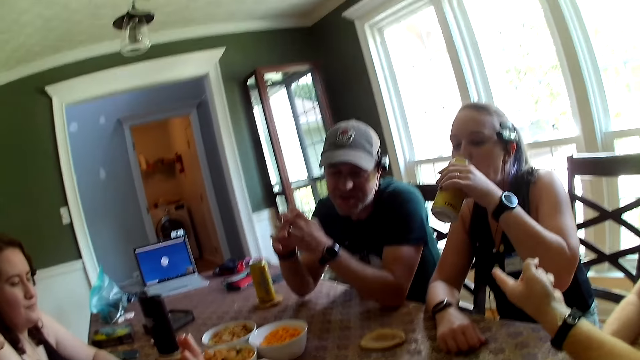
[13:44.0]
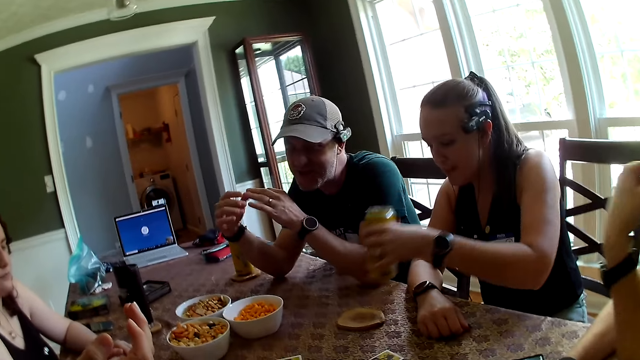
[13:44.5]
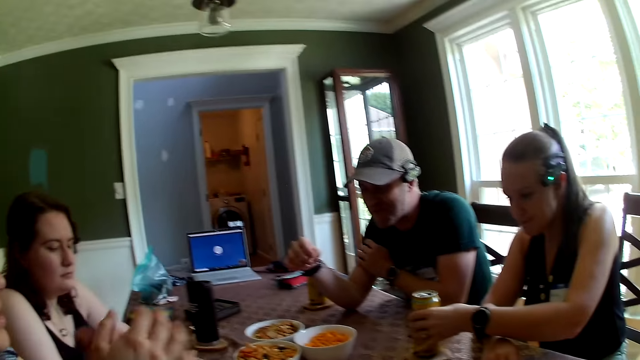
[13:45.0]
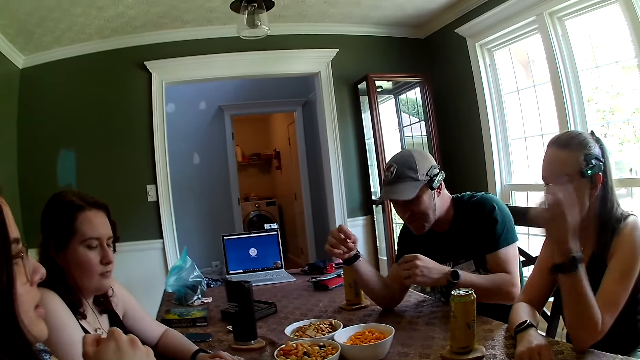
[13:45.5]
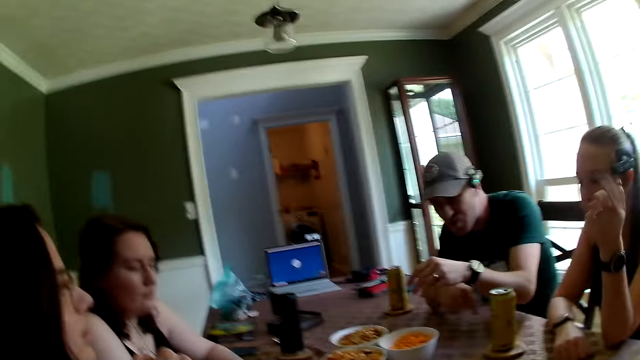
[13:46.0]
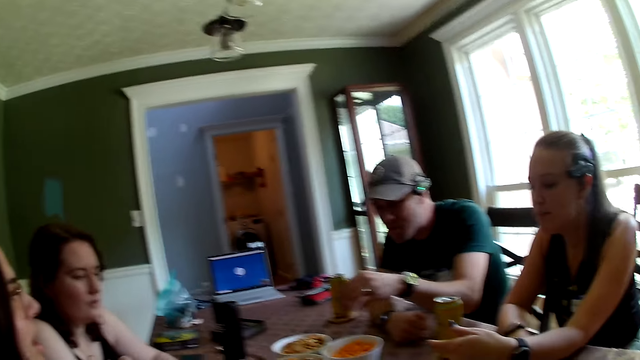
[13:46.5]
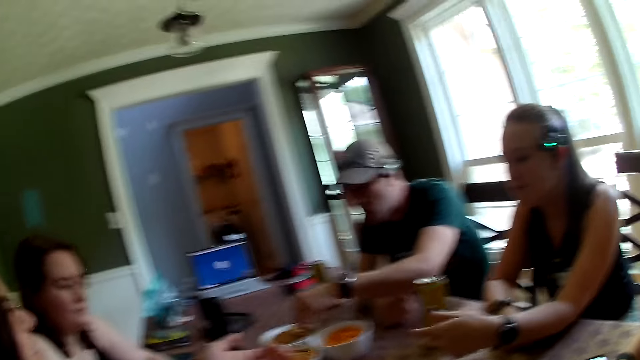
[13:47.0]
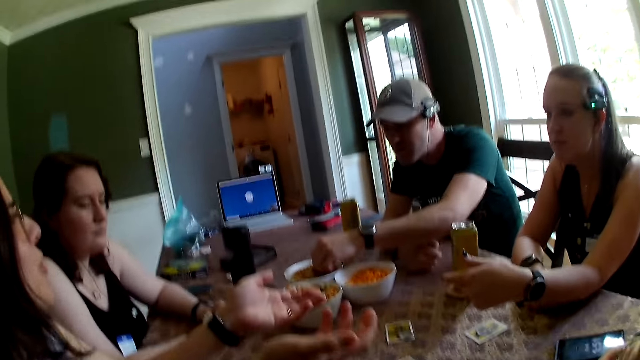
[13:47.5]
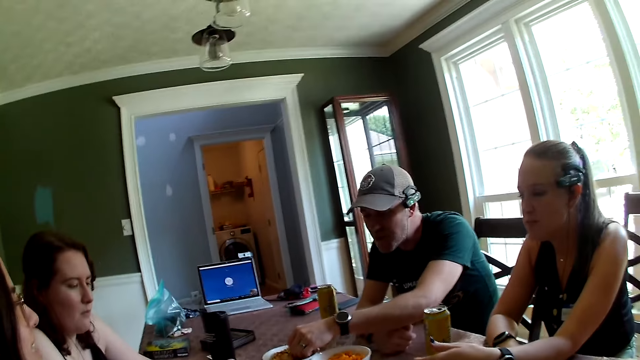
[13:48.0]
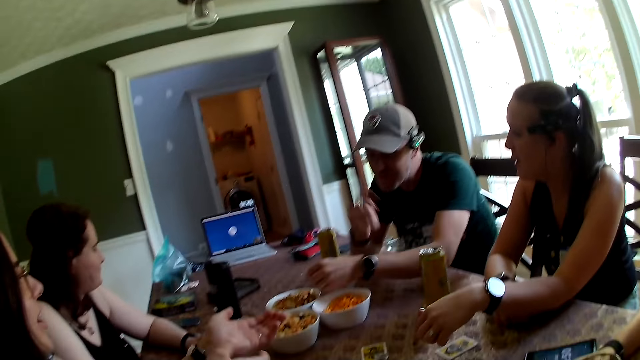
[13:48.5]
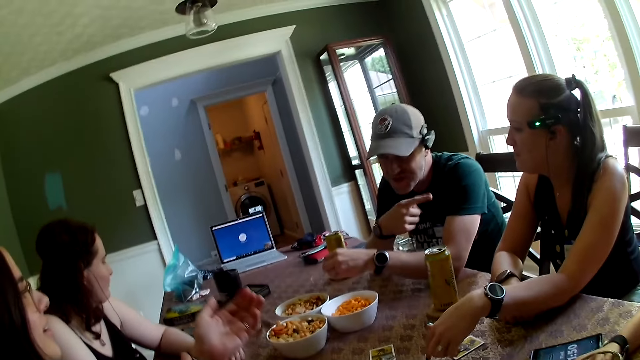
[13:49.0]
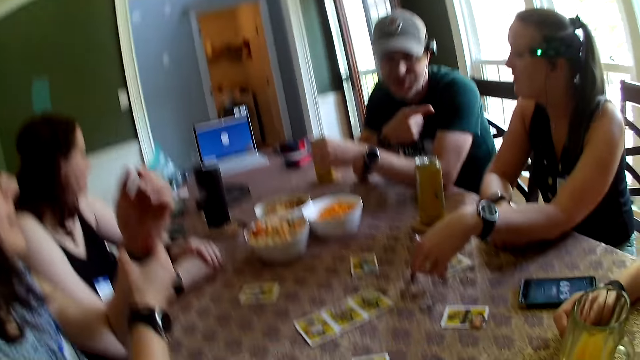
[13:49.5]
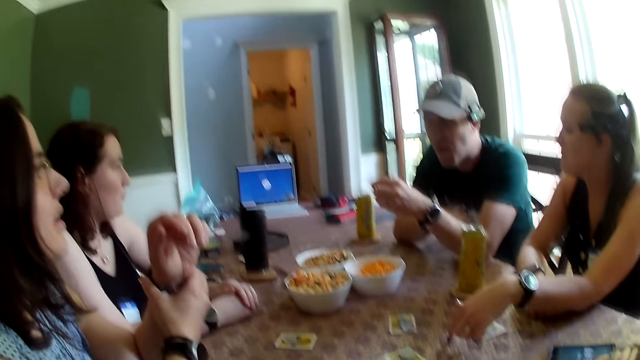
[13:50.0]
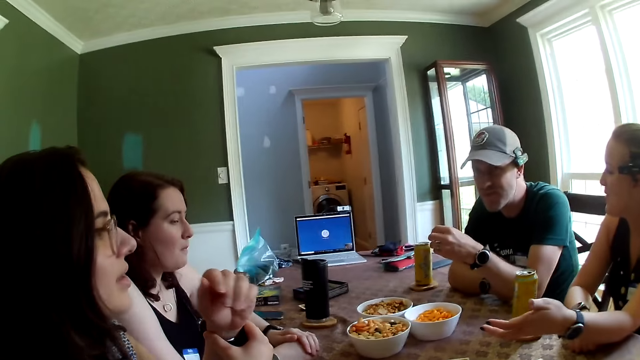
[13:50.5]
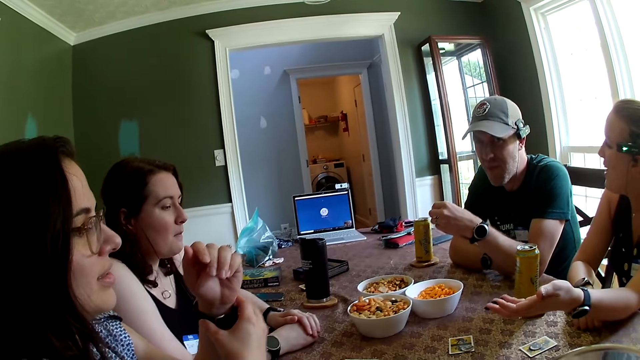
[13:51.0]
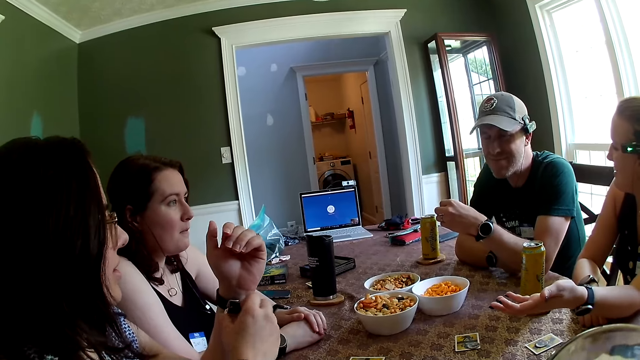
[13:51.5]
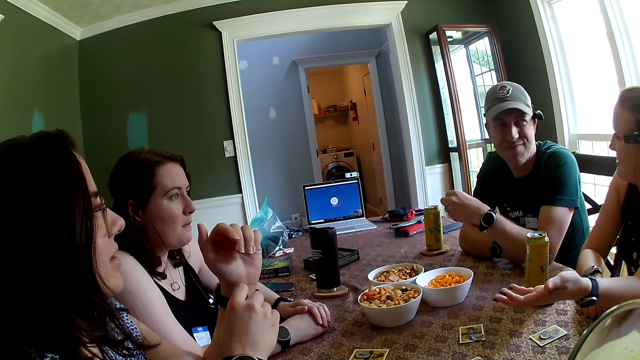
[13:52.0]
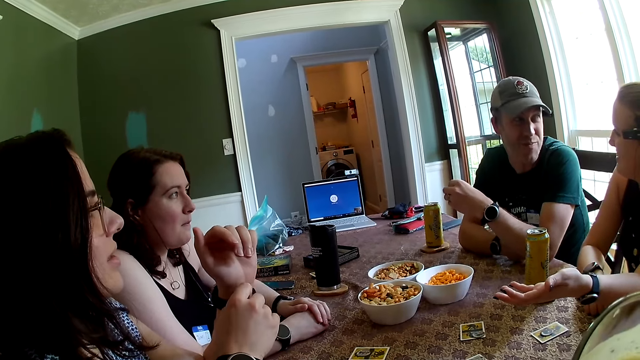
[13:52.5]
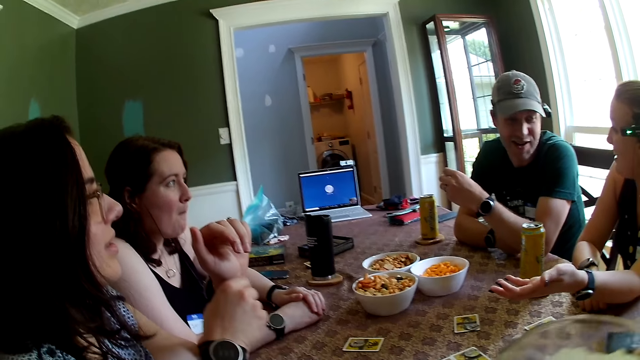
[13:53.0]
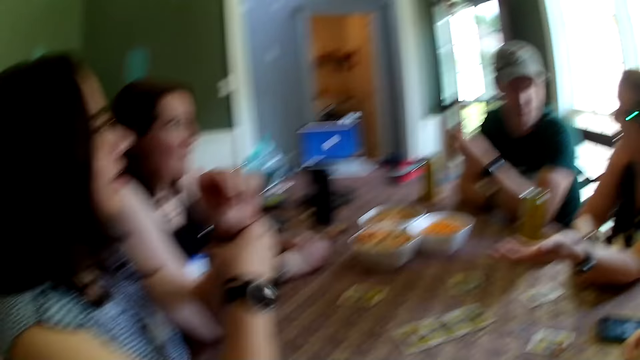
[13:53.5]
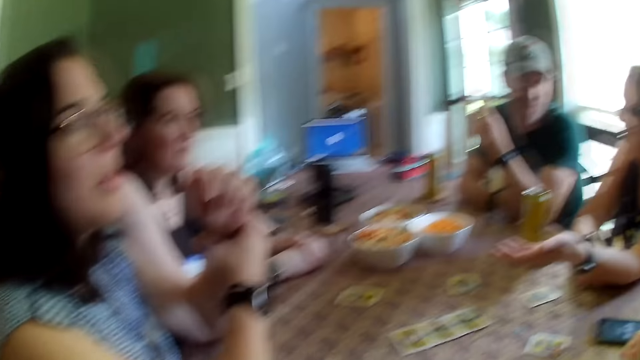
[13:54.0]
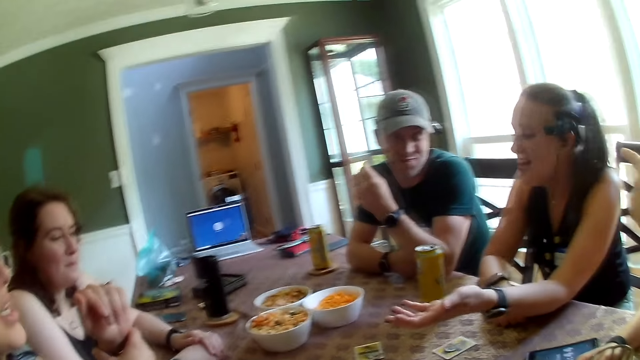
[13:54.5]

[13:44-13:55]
The camera wearer looks in front. A person puts the drink can on the table. A man takes a snack from a bowl of snacks on the table with his left hand. The camera wearer looks around the table. The man points at a woman with his right index finger, and shakes his finger. The woman converses with the man. The camera wearer looks around the table. Another man converses with the camera wearer and the group of people.

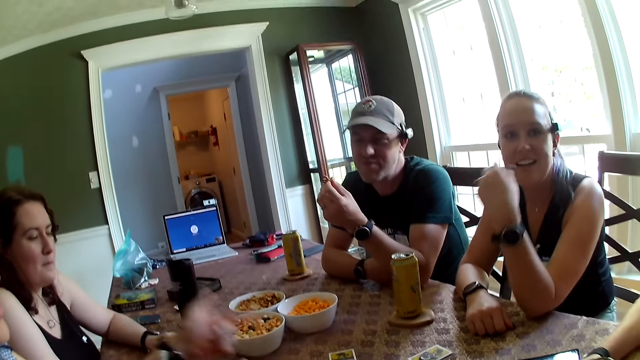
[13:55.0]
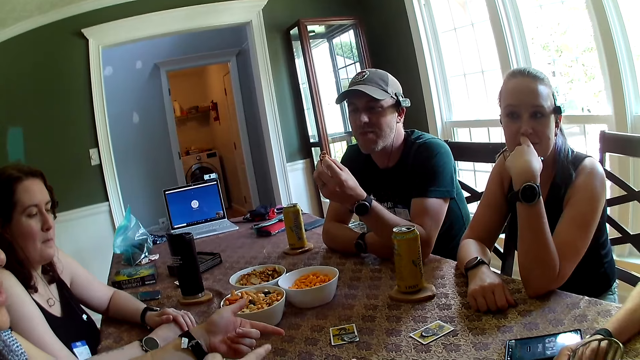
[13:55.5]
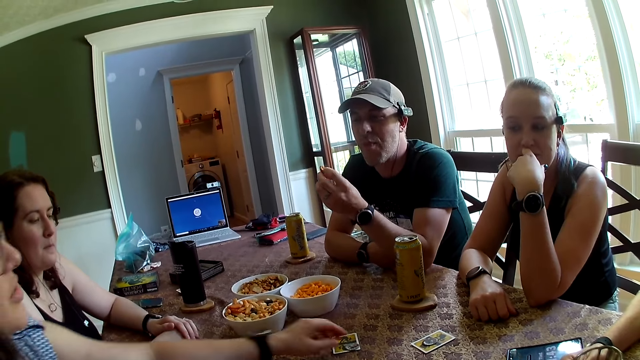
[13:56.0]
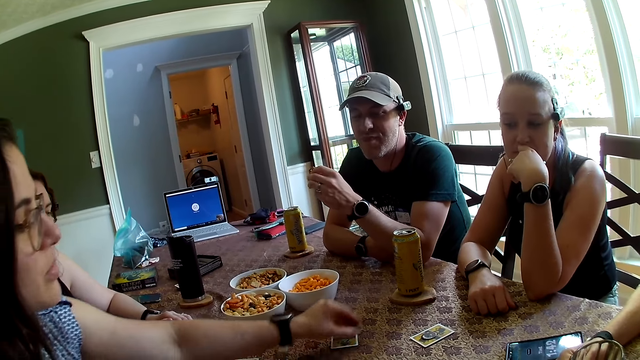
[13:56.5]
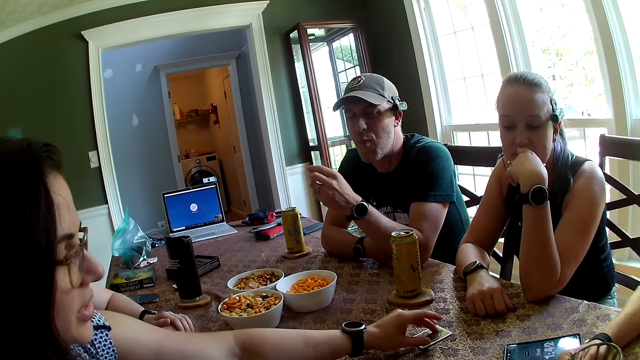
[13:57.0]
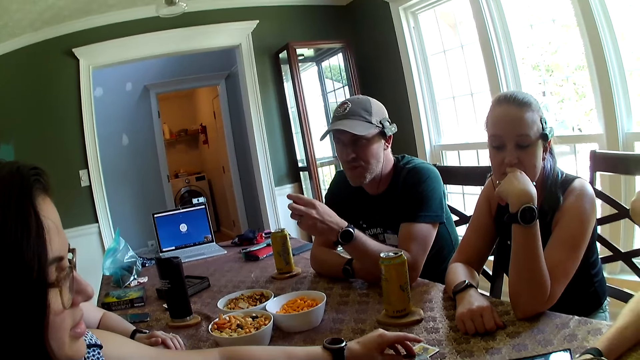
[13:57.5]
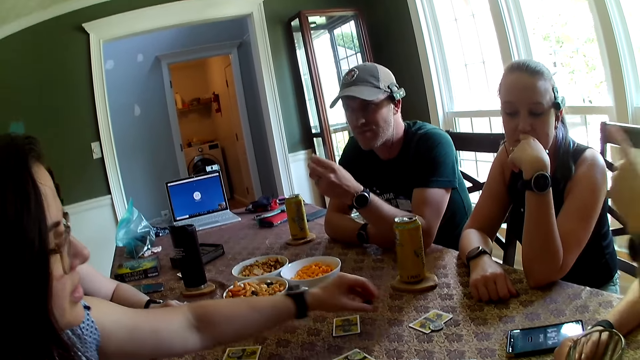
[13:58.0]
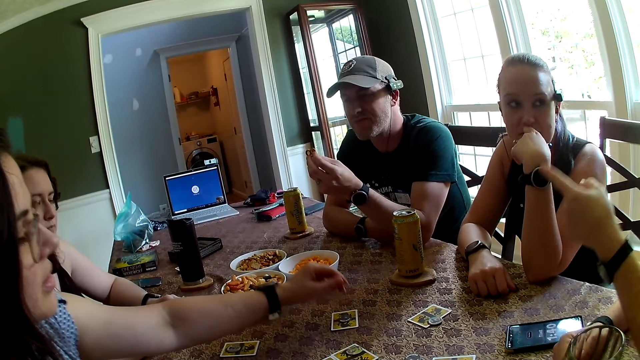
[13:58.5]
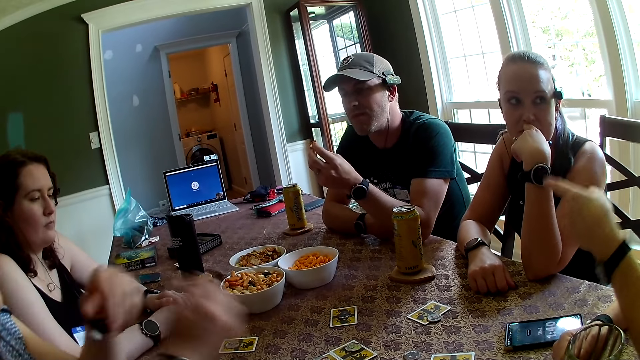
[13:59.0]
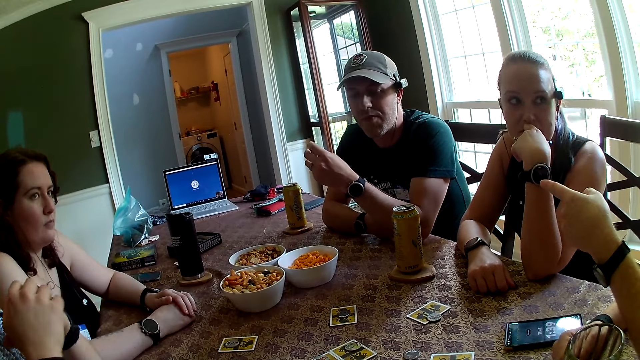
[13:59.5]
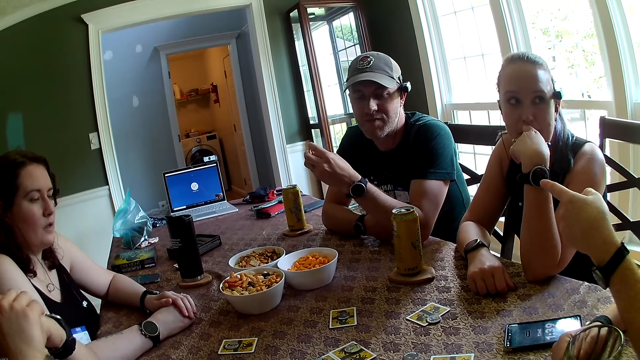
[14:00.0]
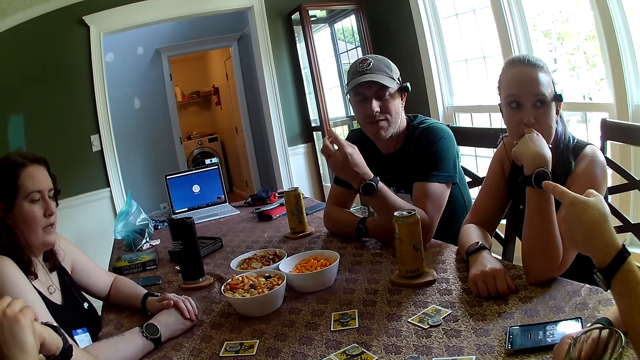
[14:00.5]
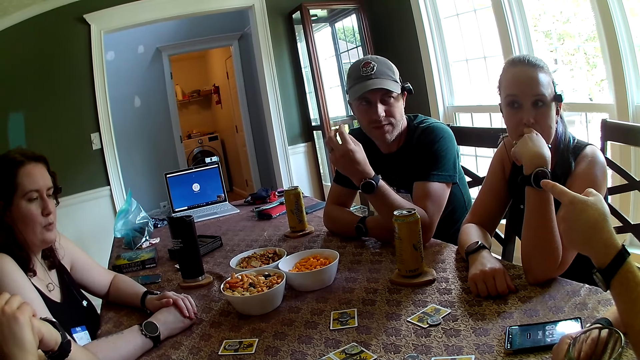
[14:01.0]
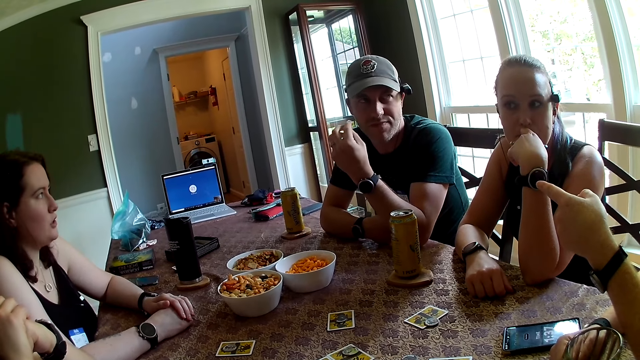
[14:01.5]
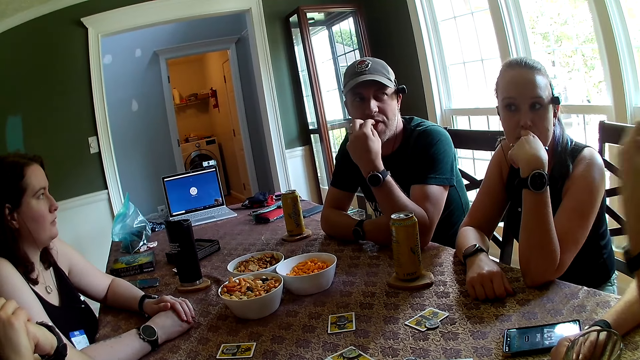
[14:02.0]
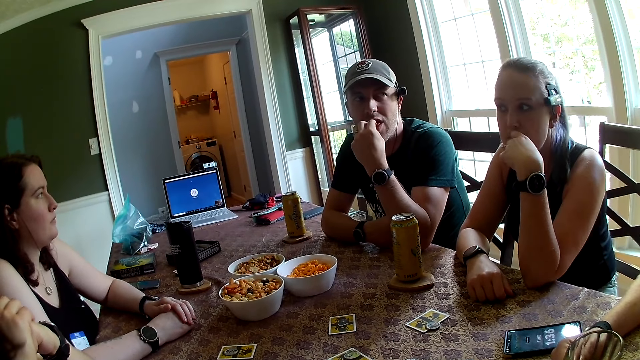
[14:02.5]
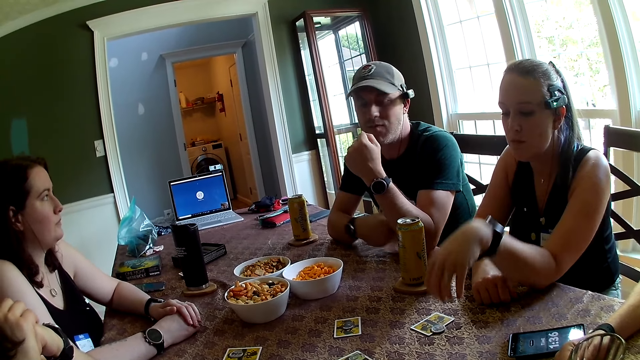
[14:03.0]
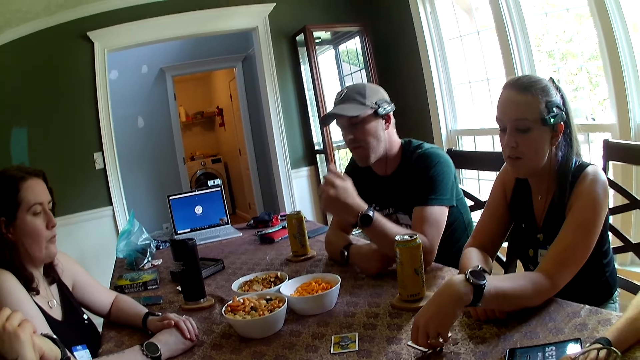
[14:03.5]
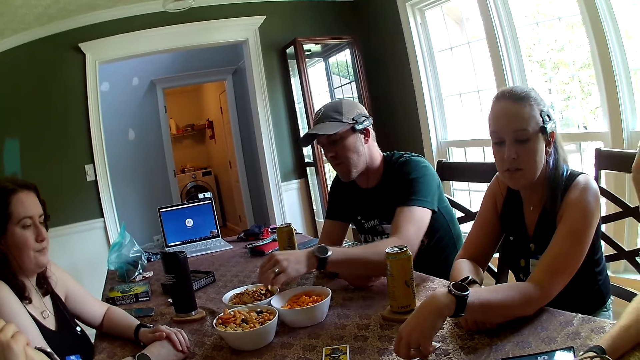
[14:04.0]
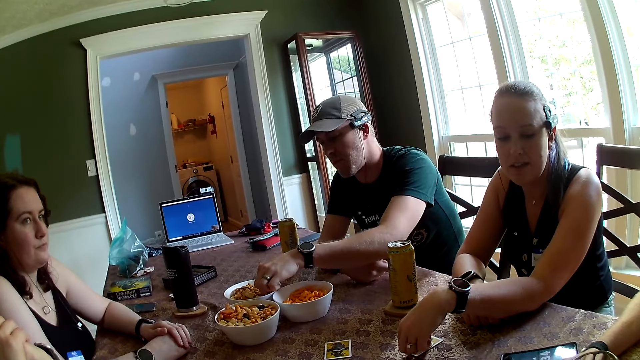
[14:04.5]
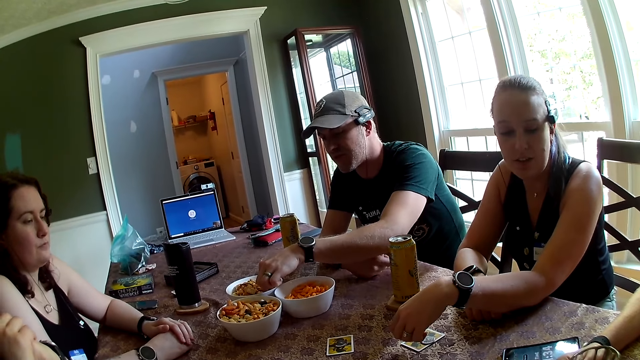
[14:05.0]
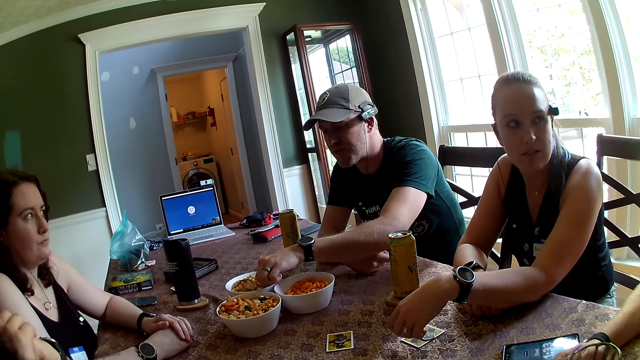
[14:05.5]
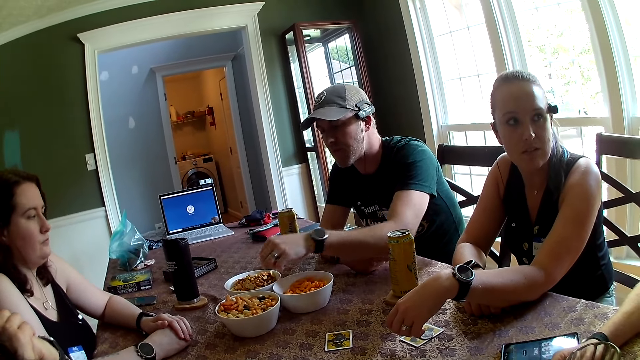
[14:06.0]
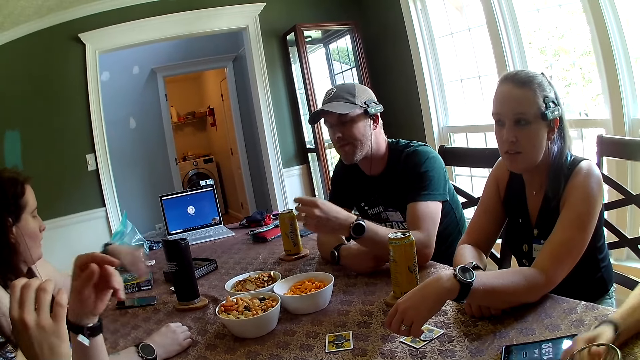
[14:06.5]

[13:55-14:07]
A person moves the card on the table. A woman puts chips on a card on the table. A man points at another man with his right index finger. The woman puts chips on the card on the table. The first man moves his finger. The other man eats the snack in his left hand, and takes a snack from the bowl of snacks on the table with his left hand.
